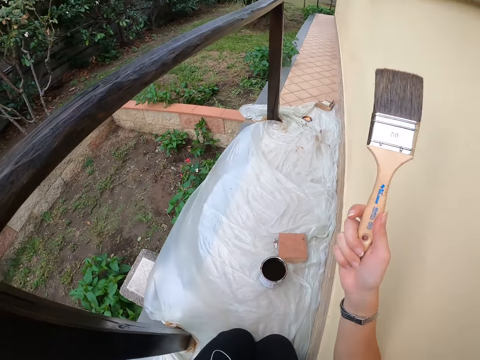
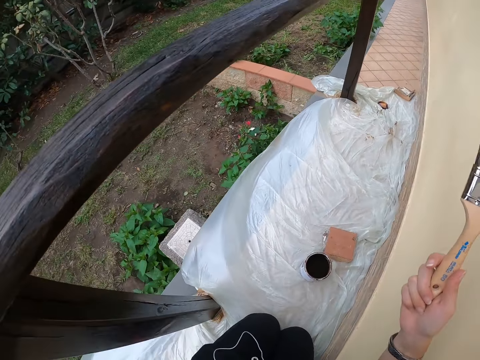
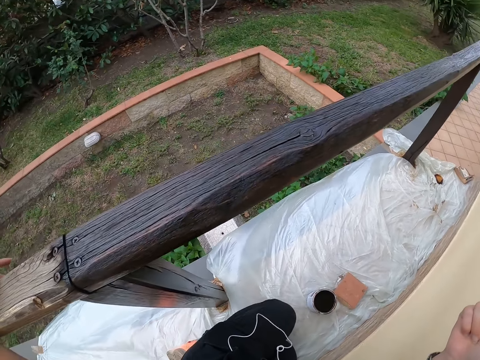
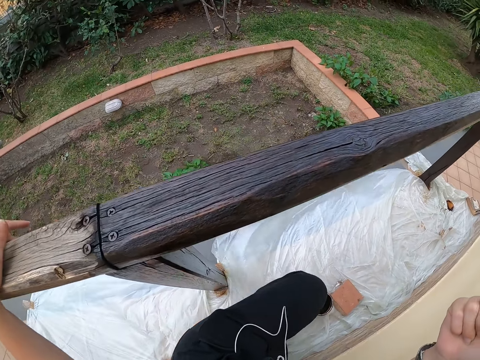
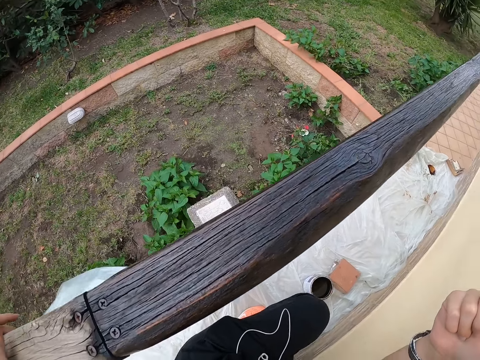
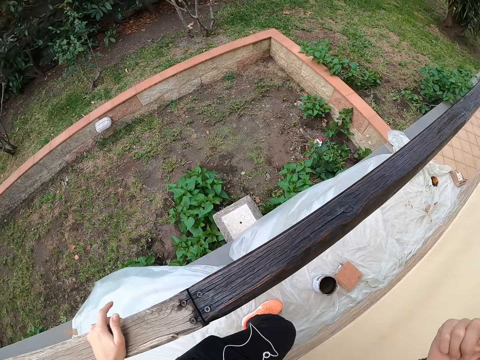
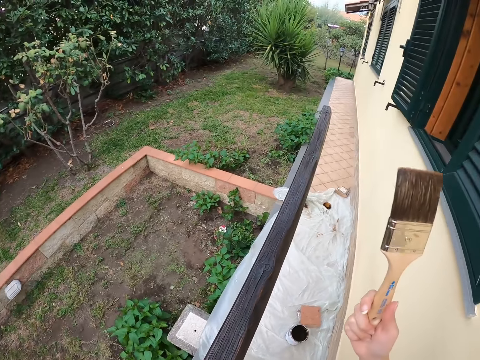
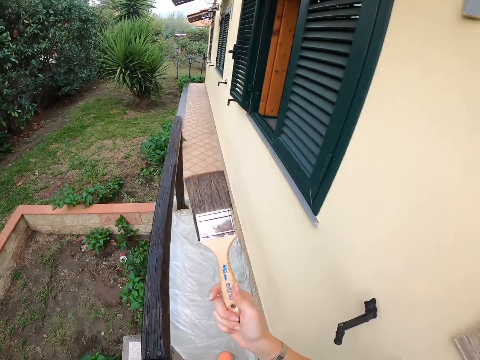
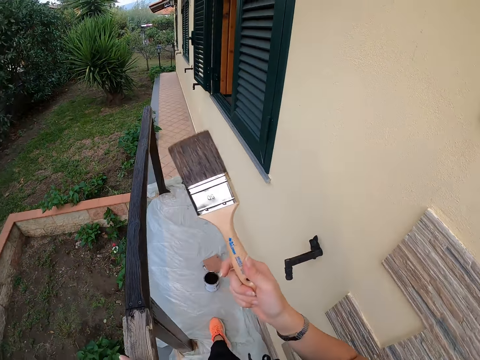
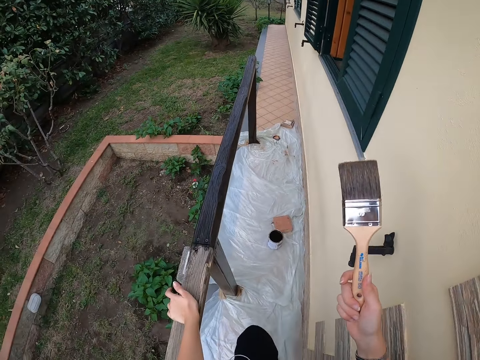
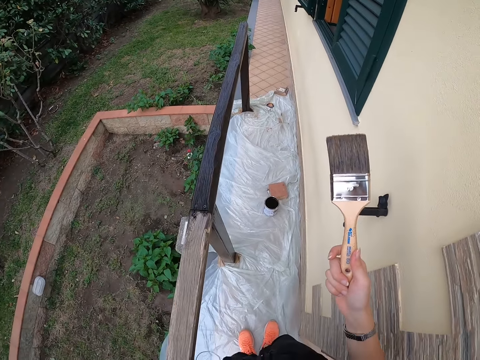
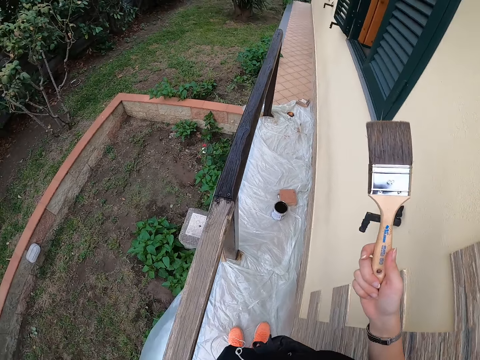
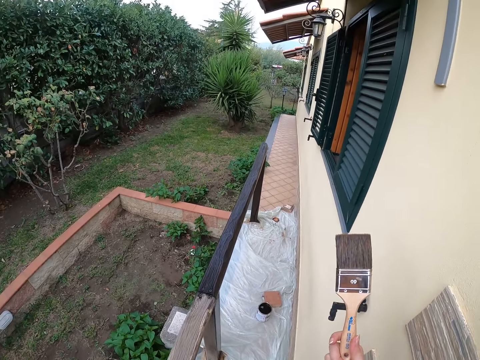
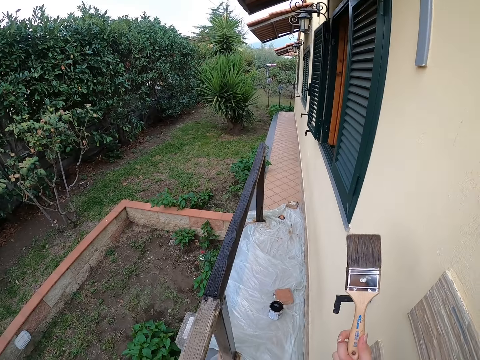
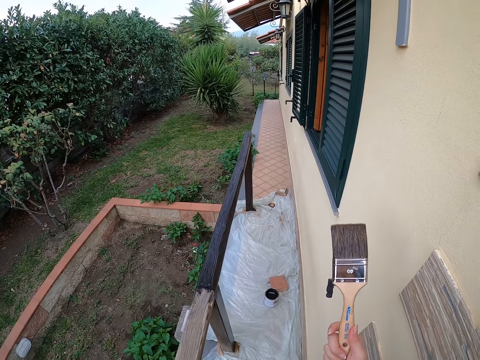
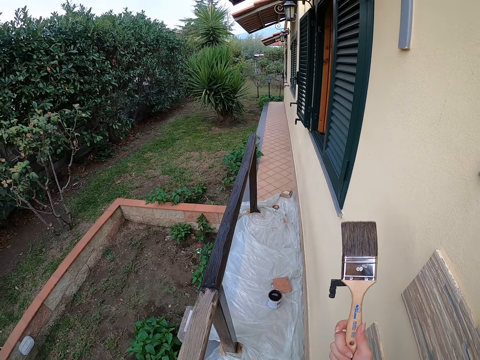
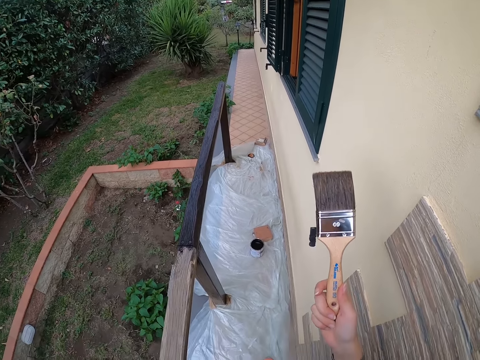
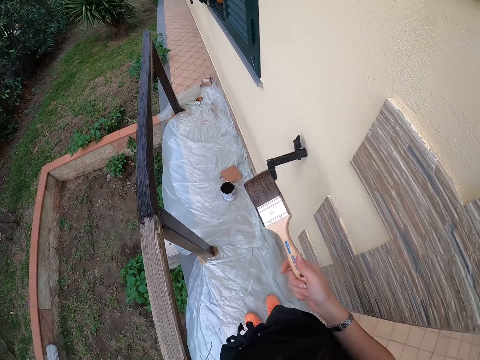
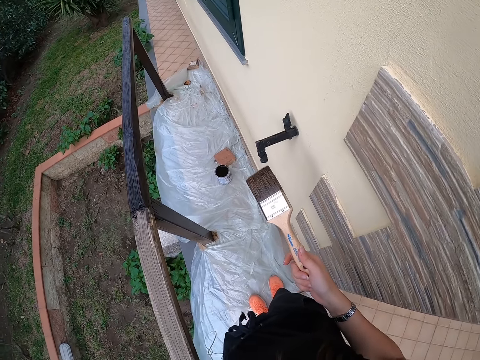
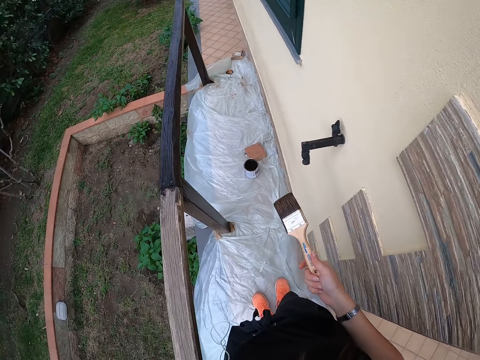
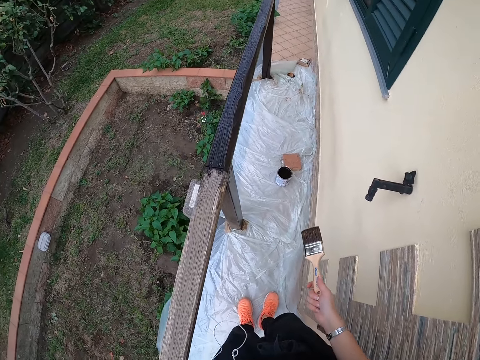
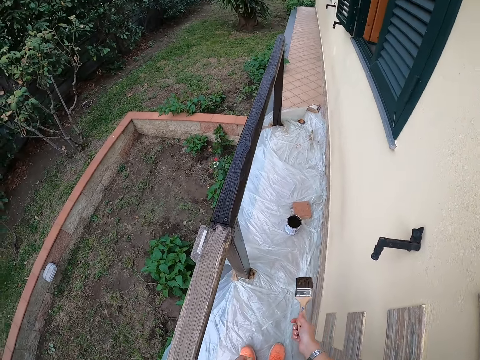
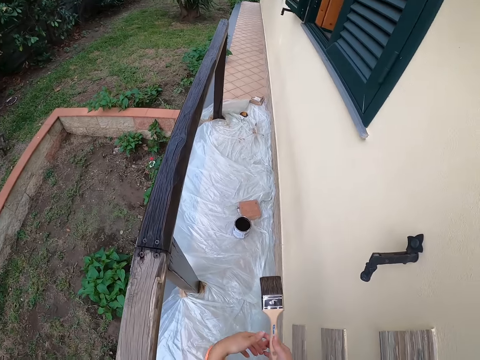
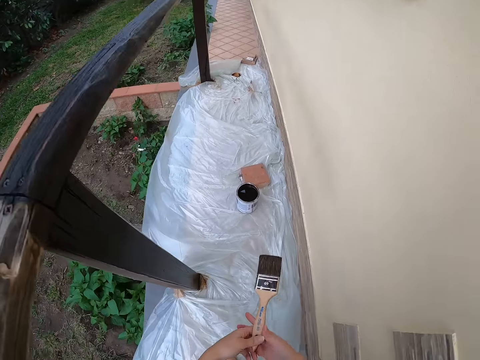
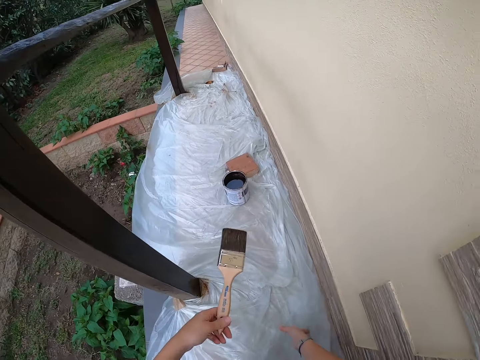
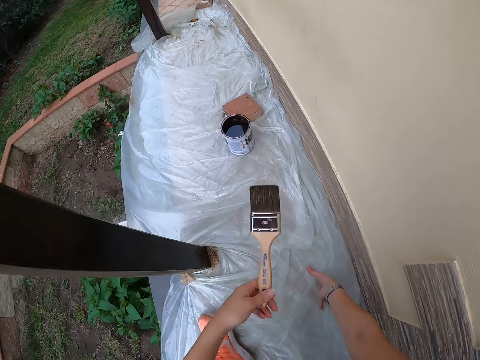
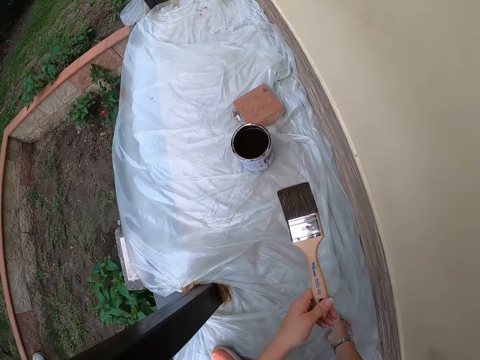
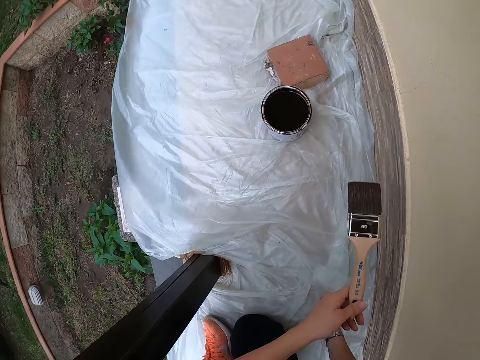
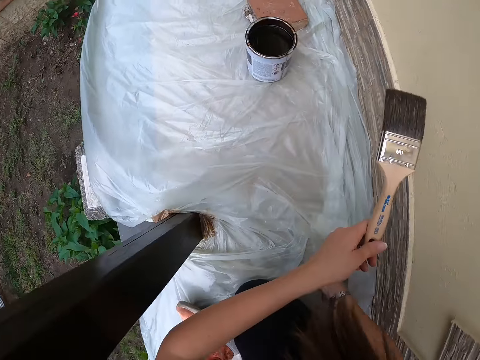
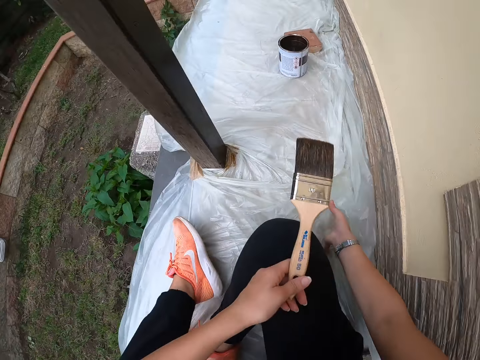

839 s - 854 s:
The camera wearer stands up from the floor. They take a few steps back and stop. They change handling of the paint brush to the left hand. They sit on the nylon on the floor.

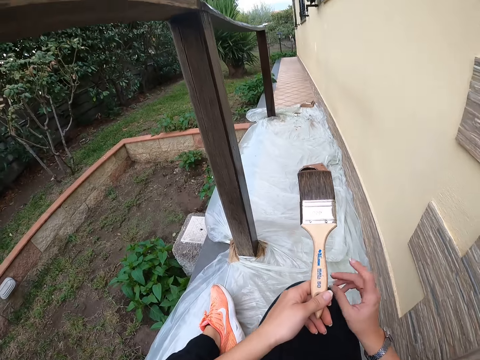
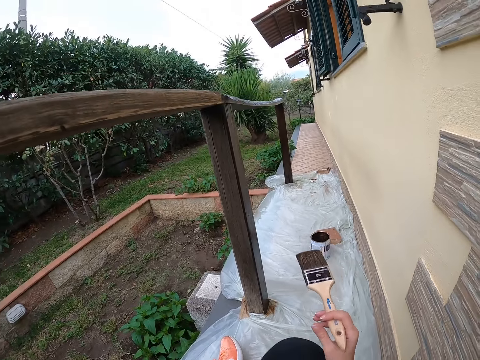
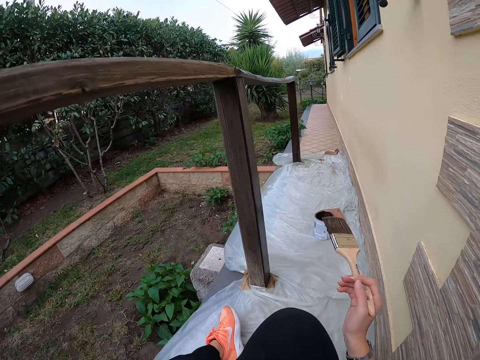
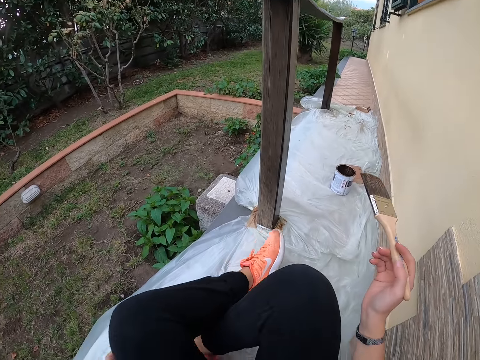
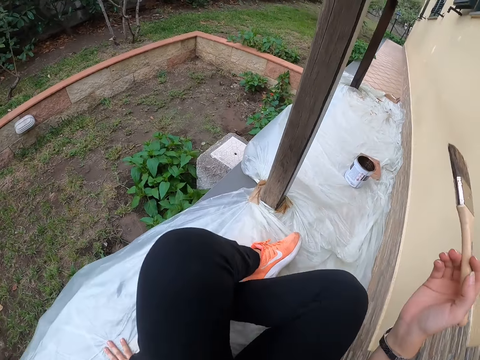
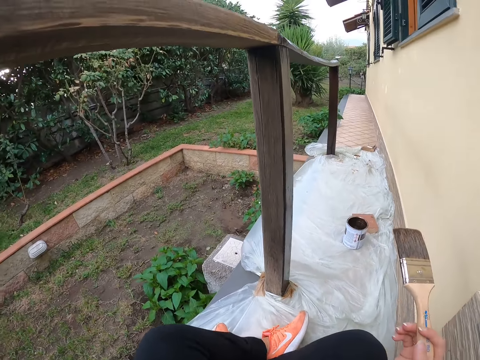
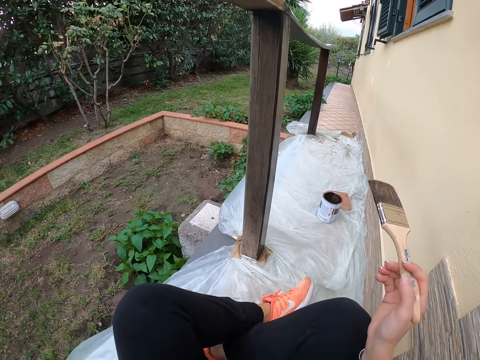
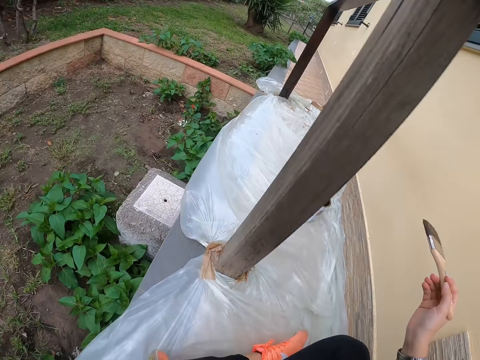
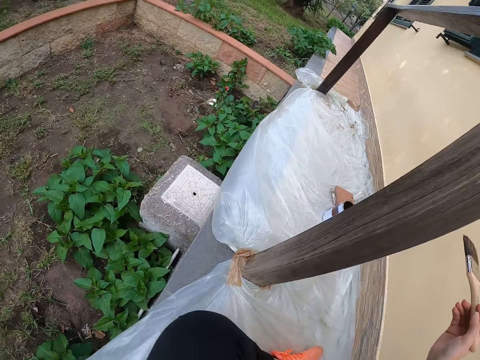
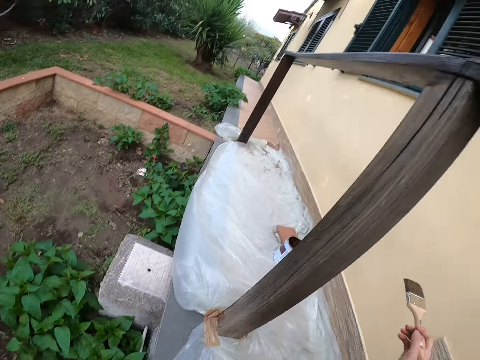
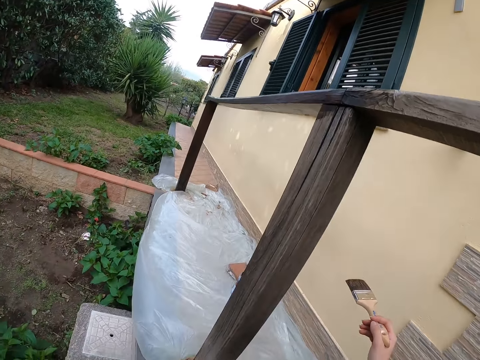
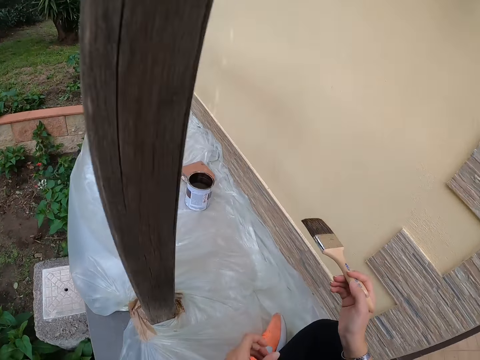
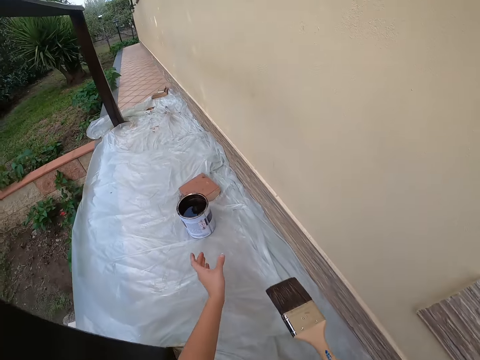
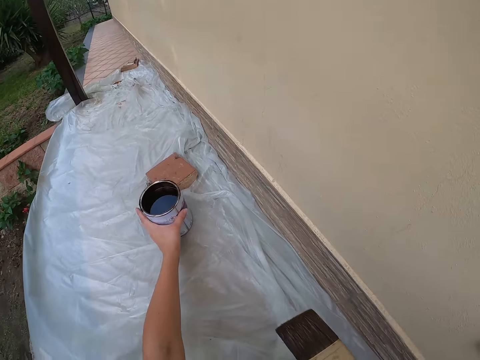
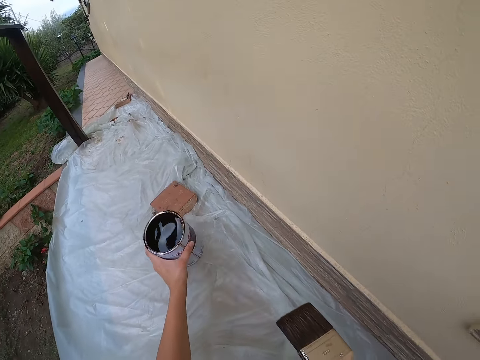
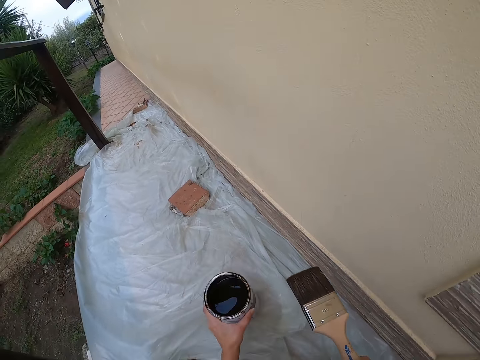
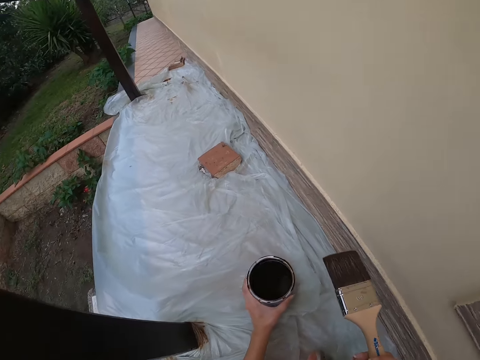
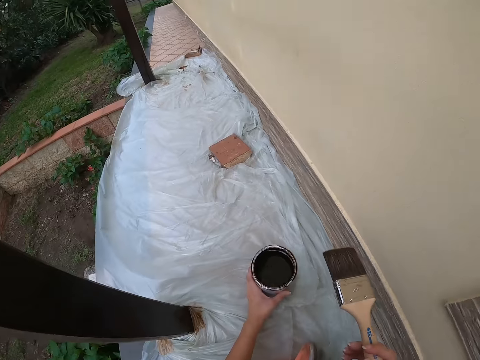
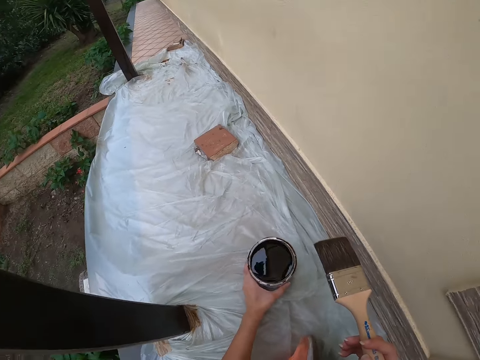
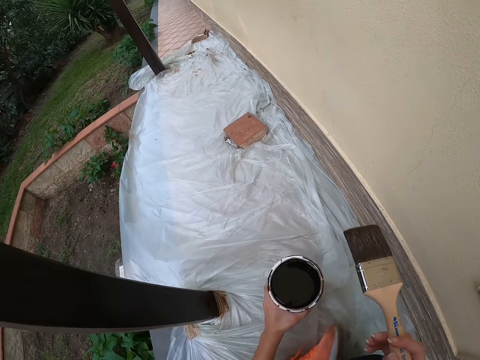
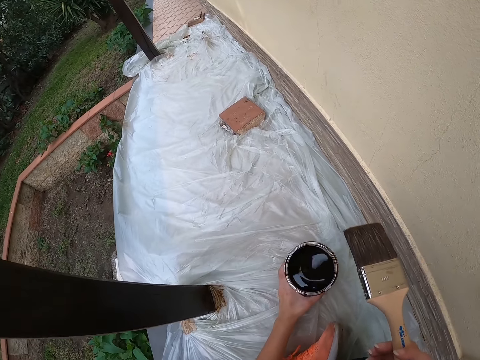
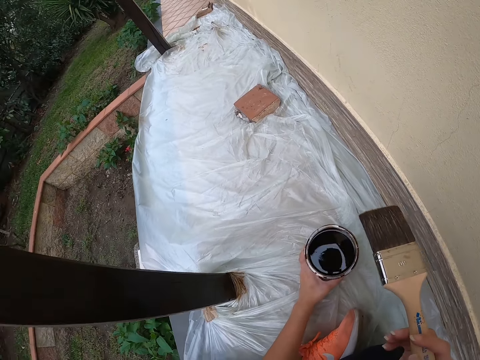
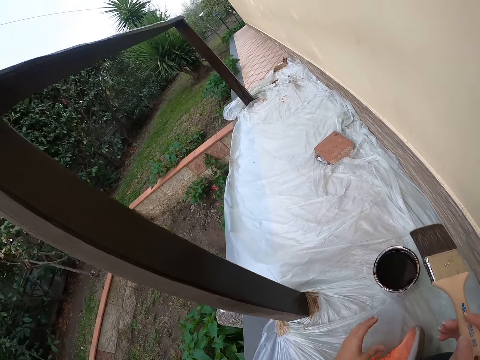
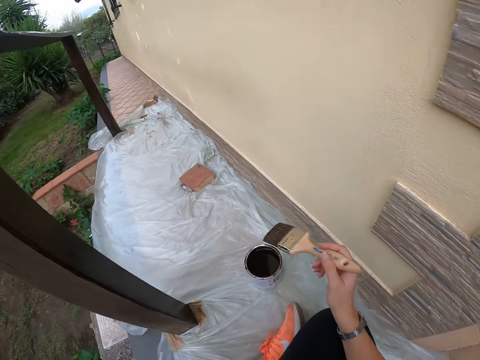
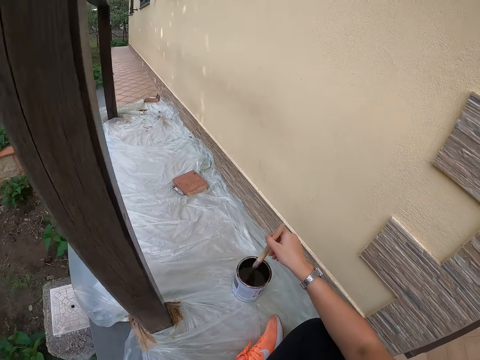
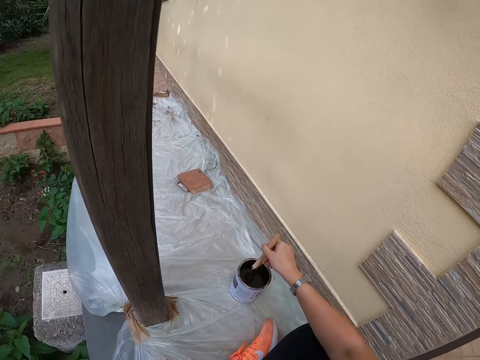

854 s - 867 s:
The camera wearer changes handling of the paint brush to the right hand. She adjusts her position closer to the wood. She picks up the paint can or container from the nylon on the floor. She drops the paint can on the nylon on the floor. She adjusts placement of the container. She dips the paint brush in the container.
